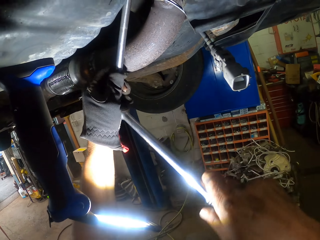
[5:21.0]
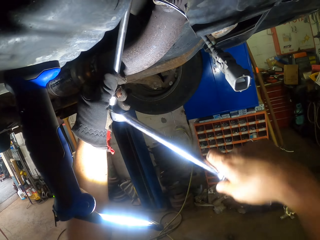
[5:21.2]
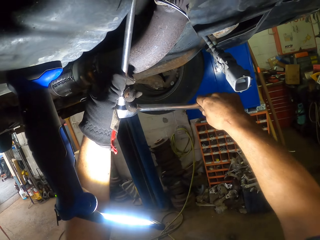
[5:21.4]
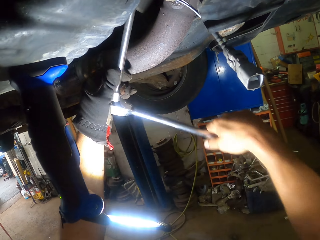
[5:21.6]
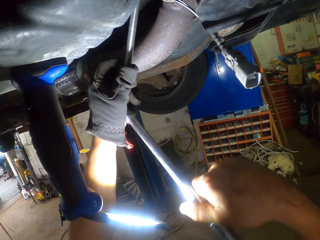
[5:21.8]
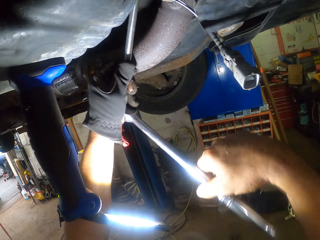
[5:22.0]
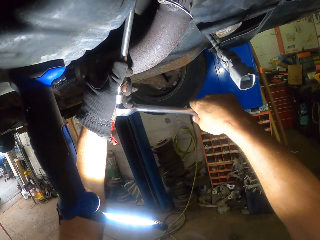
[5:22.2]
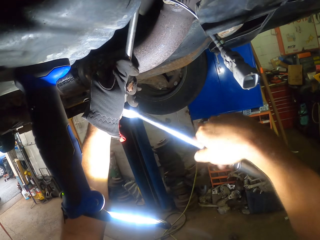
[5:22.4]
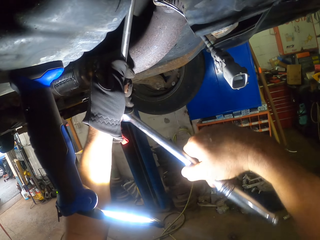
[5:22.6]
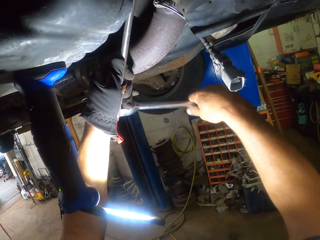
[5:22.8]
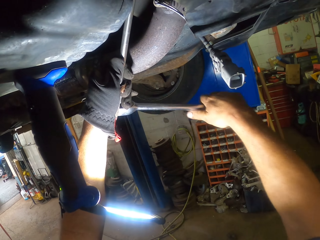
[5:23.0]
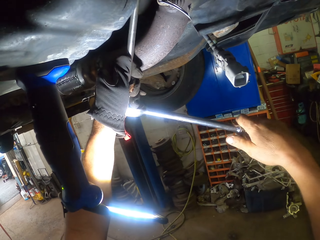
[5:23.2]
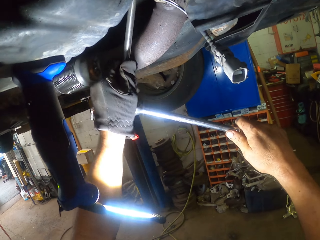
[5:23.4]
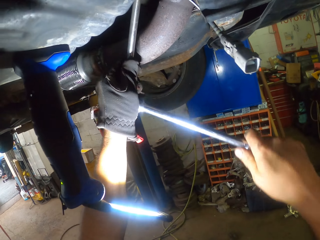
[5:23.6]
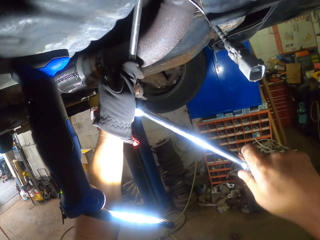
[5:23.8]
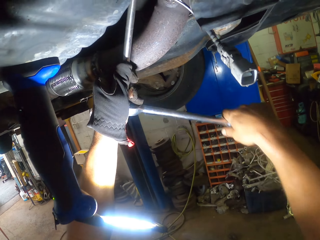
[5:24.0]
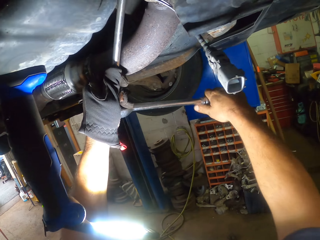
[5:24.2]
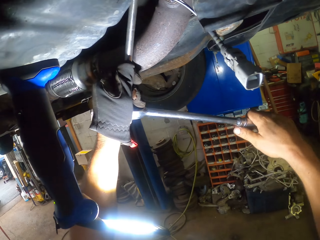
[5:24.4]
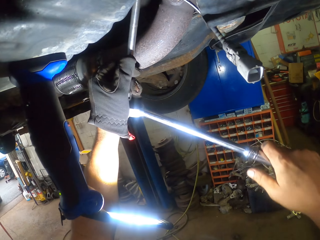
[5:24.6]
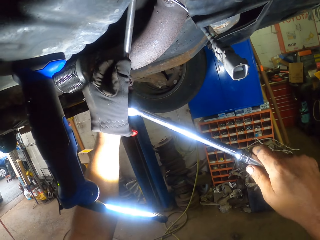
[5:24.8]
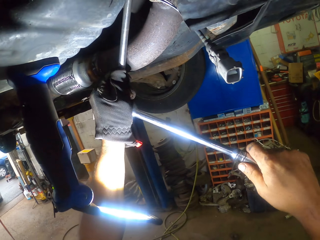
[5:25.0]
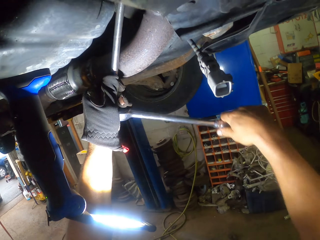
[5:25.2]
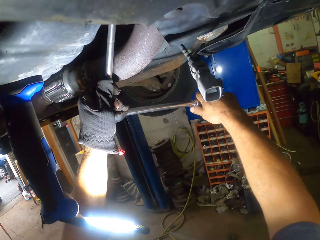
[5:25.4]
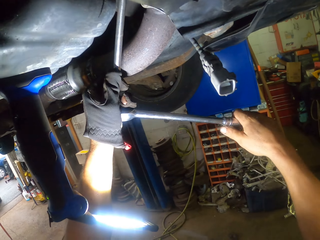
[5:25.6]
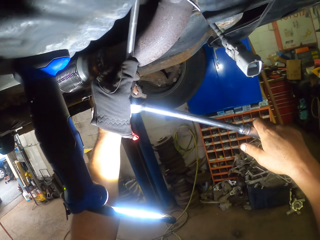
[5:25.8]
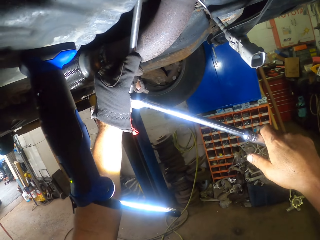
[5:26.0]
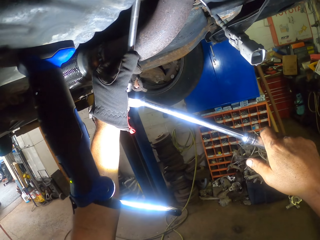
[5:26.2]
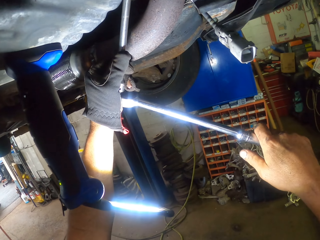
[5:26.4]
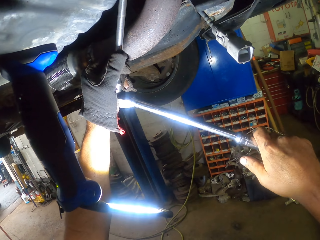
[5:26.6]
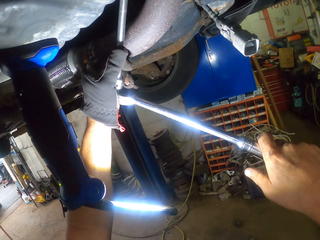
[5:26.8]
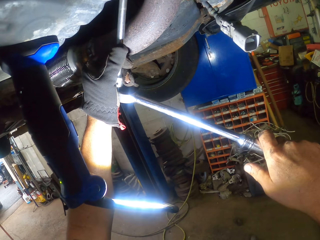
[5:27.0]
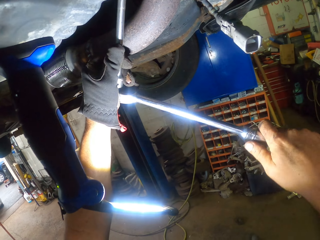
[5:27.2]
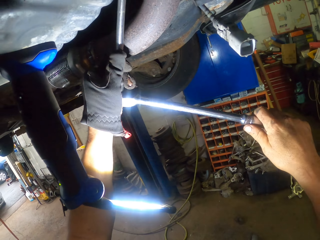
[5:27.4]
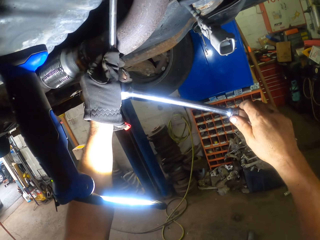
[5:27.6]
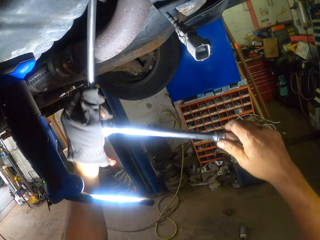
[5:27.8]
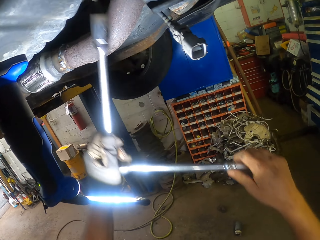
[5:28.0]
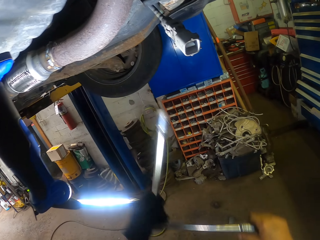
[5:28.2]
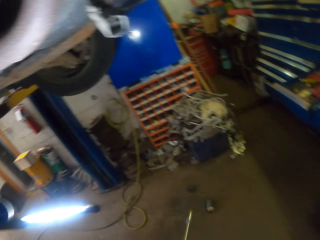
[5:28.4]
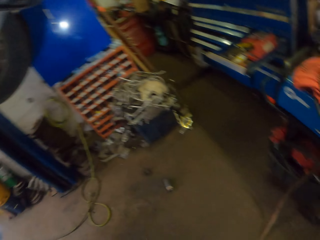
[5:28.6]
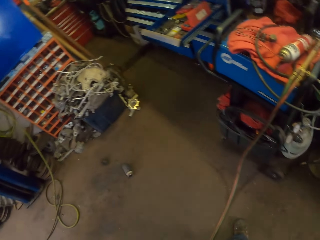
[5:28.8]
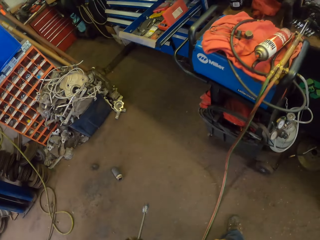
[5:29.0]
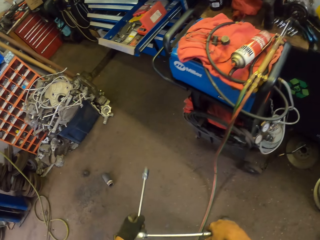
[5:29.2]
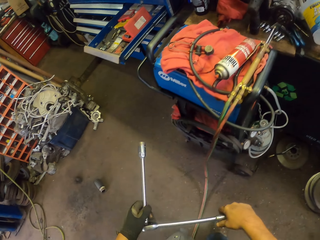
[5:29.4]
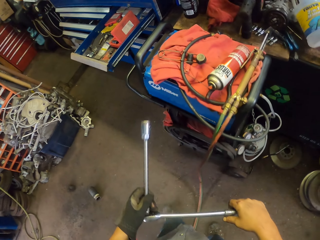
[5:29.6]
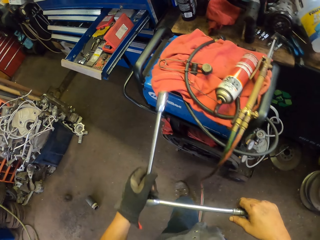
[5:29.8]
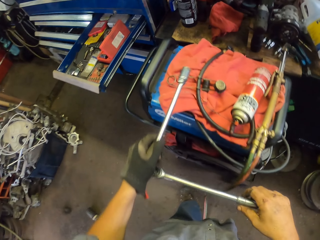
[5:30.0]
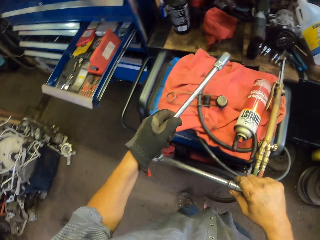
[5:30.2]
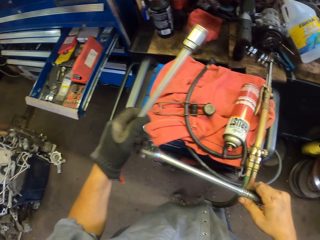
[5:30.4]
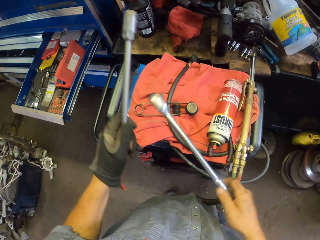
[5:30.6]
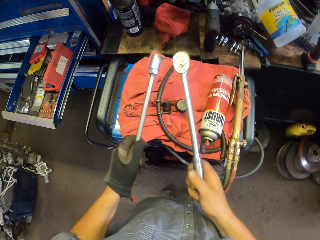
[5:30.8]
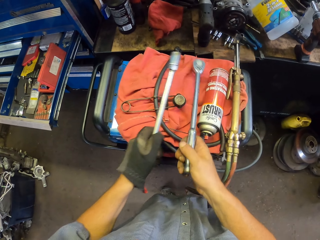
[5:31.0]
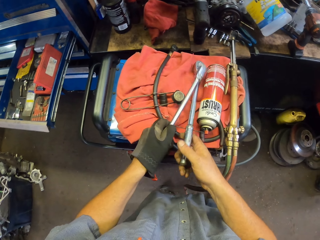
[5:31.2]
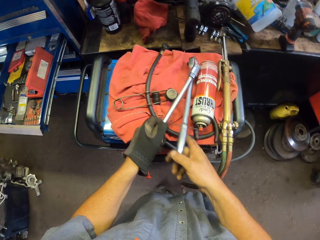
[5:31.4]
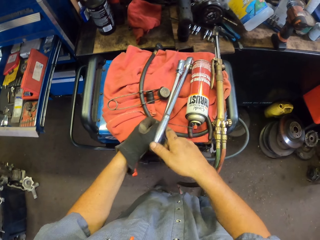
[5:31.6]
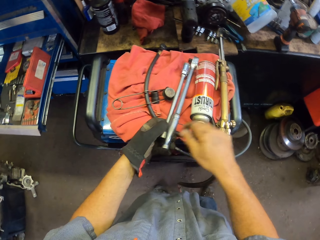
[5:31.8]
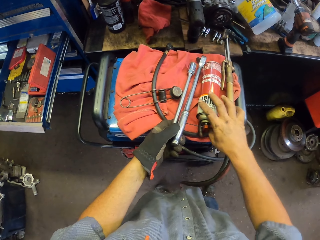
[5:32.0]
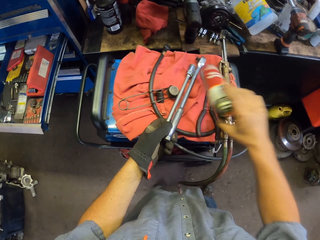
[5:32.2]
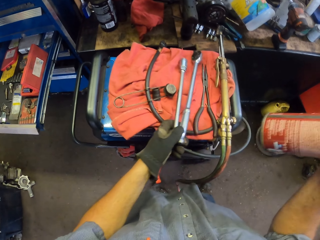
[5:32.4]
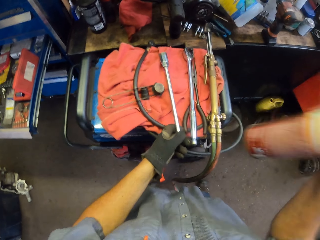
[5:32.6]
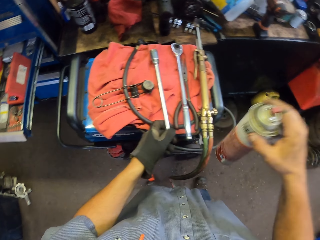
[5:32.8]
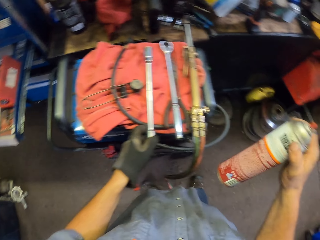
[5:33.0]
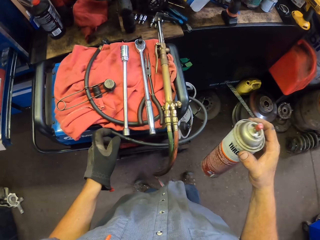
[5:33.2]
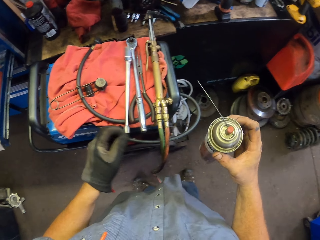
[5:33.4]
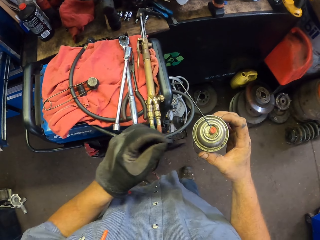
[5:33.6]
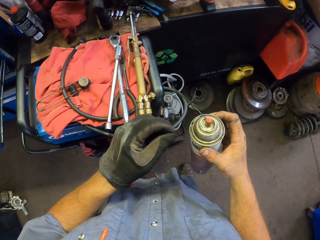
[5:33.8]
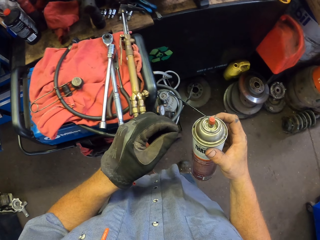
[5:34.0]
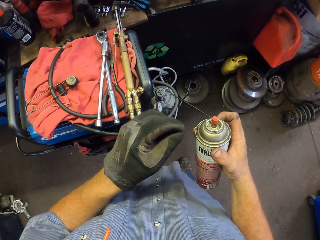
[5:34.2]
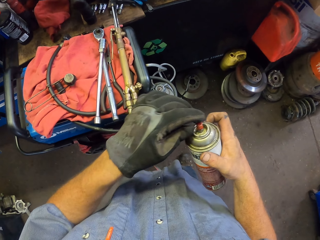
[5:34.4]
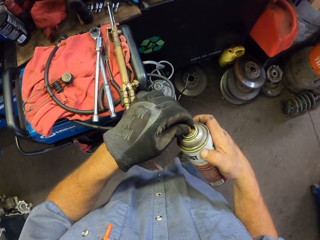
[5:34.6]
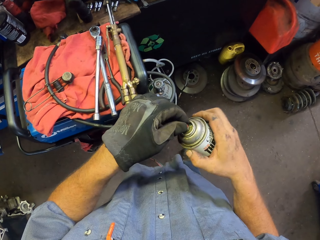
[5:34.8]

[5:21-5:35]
The camera wearer swings both hands. They pull the ratchet off the engine and walk around the garage. They remove the torque spanner or socket wrench from the ratchet wrench. They put the ratchet on the cloth, put the socket wrench on the cloth, swing the right hand, and pick up a spray bottle or spray paint can. They shake the spray bottle and swing the left hand.

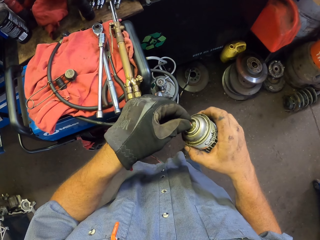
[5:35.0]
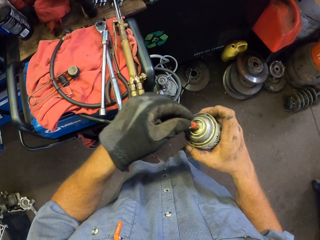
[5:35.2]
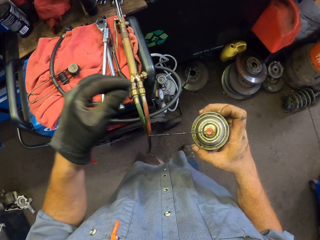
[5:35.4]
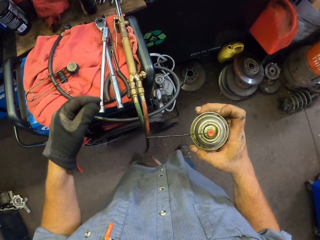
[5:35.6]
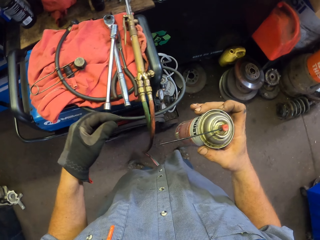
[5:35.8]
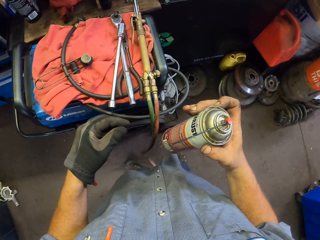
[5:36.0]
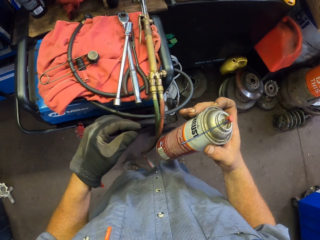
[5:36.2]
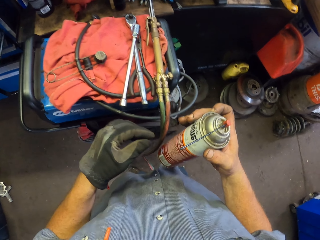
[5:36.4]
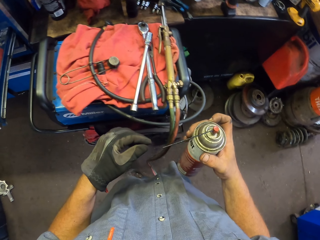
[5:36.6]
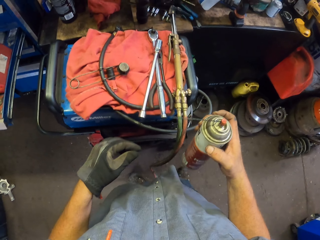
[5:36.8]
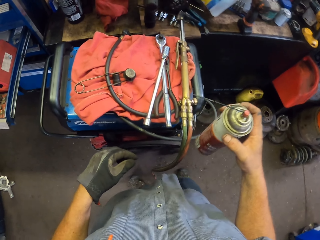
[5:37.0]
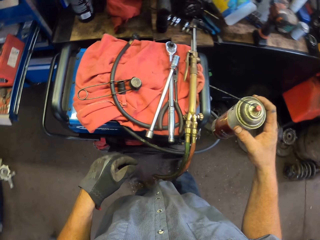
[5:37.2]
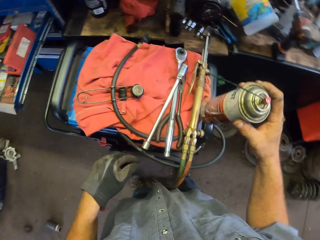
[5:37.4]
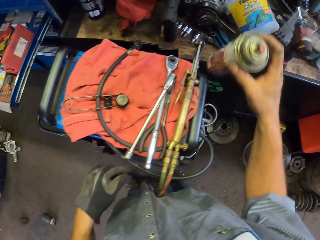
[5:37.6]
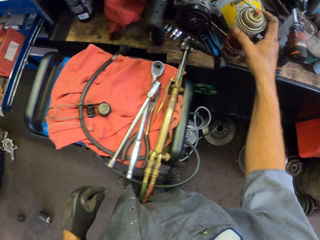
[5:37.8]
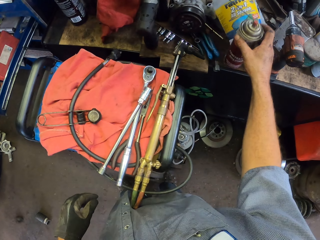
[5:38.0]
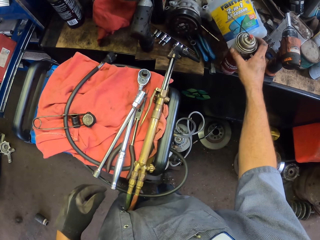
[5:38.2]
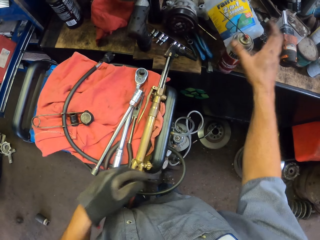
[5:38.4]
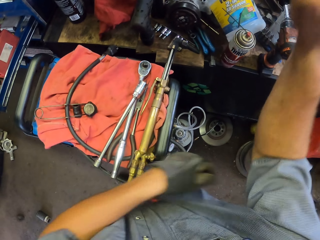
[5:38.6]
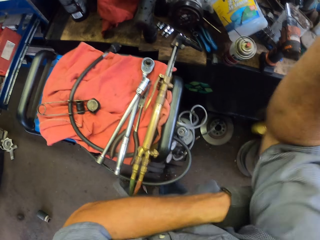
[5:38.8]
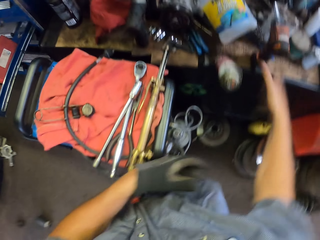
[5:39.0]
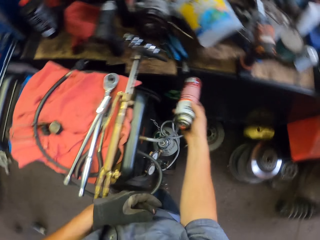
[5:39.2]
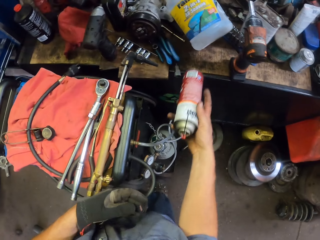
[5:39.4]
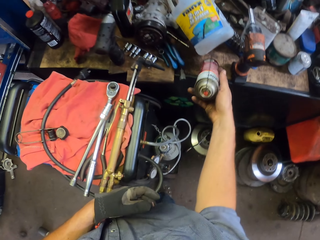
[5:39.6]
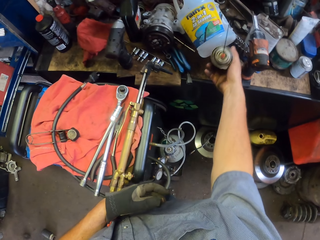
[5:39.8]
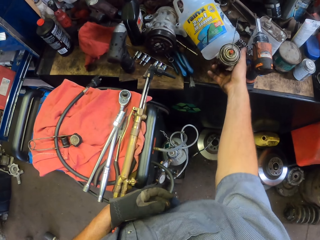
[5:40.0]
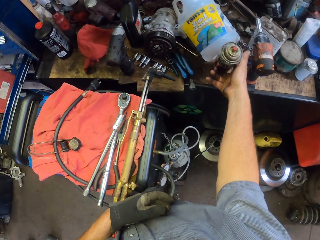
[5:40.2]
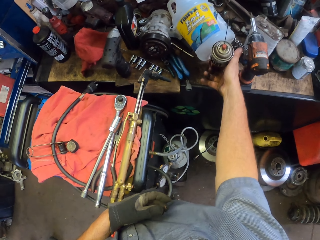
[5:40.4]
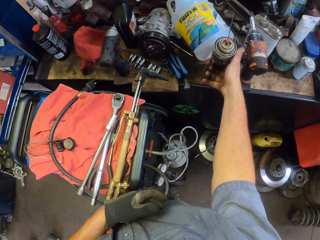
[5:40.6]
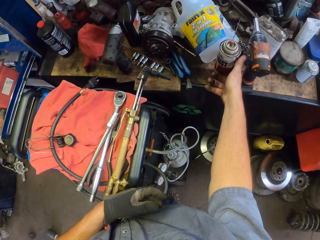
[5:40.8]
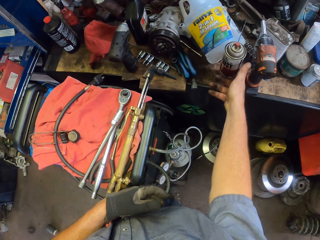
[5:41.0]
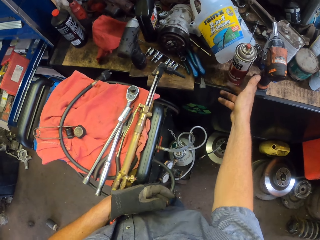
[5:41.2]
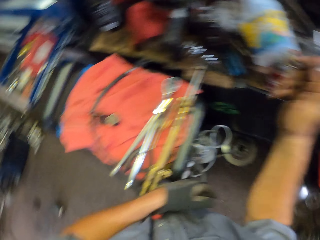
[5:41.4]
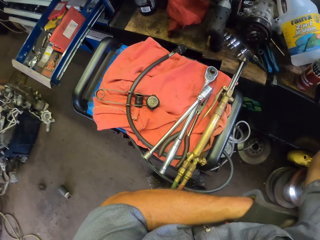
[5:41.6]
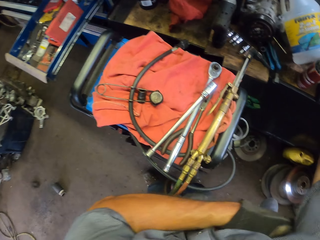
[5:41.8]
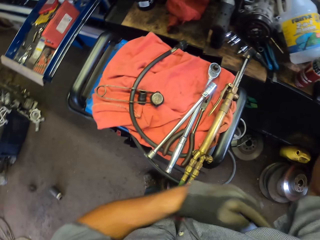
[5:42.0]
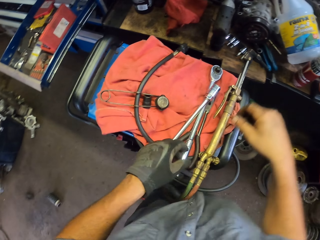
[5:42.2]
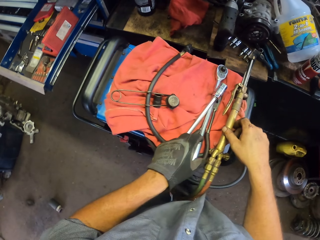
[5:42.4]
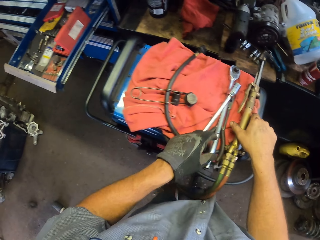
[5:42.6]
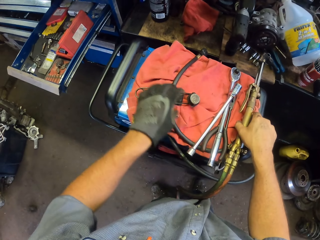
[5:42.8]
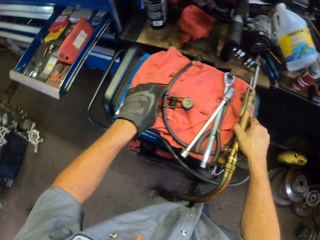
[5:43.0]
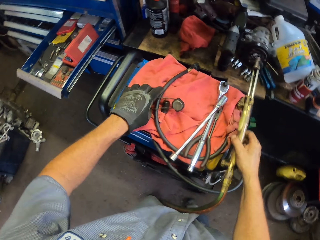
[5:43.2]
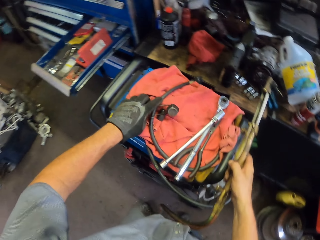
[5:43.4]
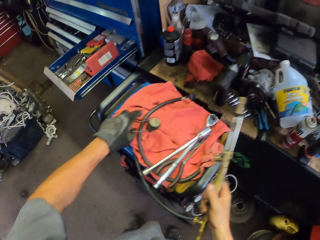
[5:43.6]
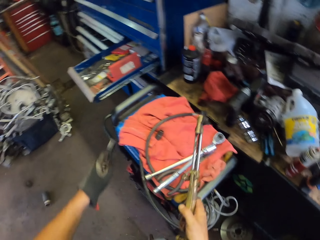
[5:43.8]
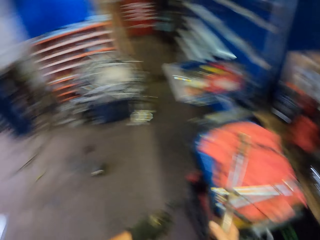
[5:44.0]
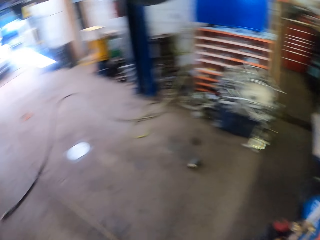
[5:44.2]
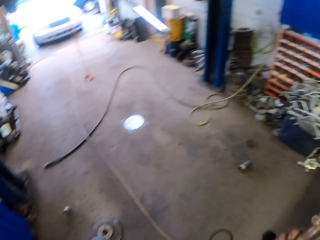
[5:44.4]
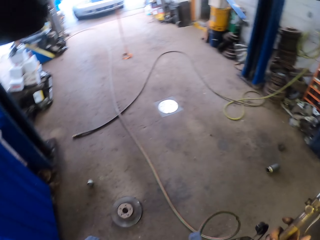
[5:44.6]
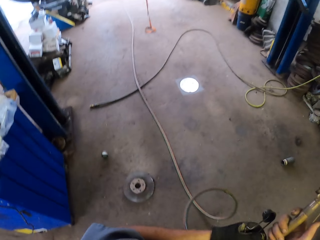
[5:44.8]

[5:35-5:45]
The camera wearer holds the spray paint can with the left hand. He rotates the spray bottle lid and swings the left hand. He puts the spray bottle on a shelf, swings the right hand, holds his arm, and picks up the spray bottle. He holds the spray paint can. He puts the spray bottle on the shelf. He picks up a welding torch with the right hand. He scratches his arm. He picks up a flint striker or lighter with the left hand. He swings both hands. He walks away from the trolley.
